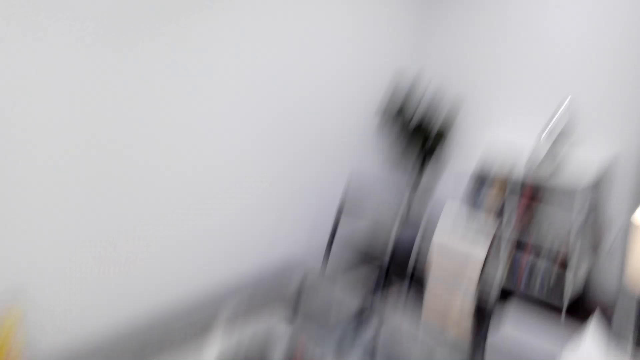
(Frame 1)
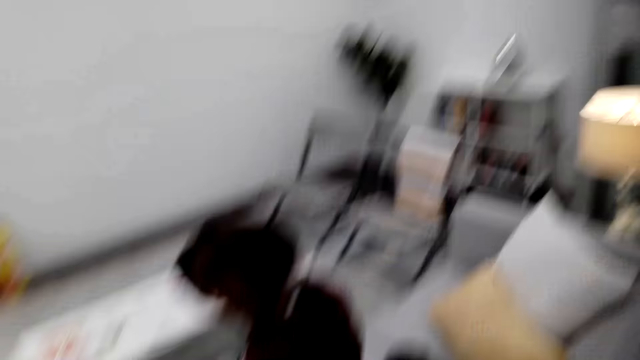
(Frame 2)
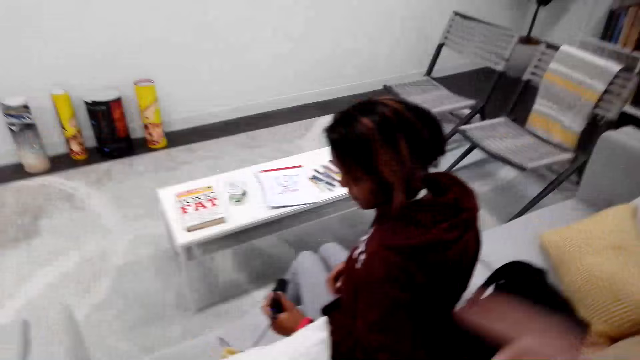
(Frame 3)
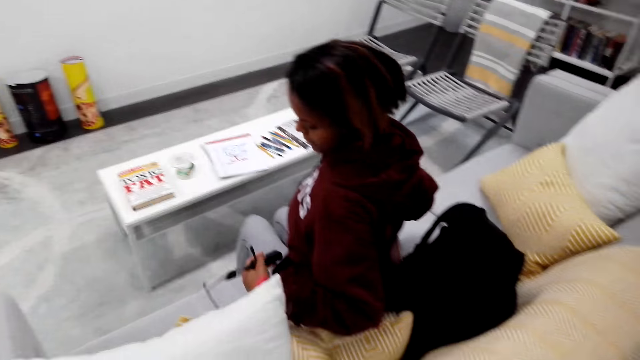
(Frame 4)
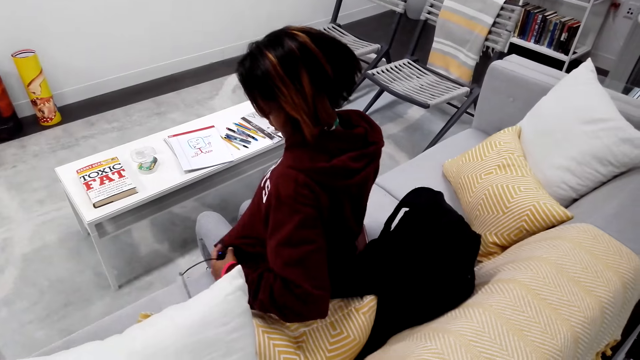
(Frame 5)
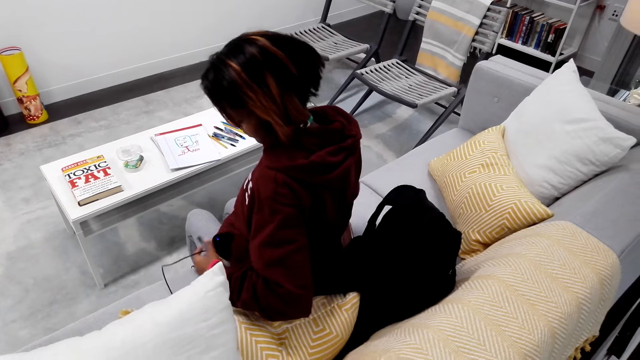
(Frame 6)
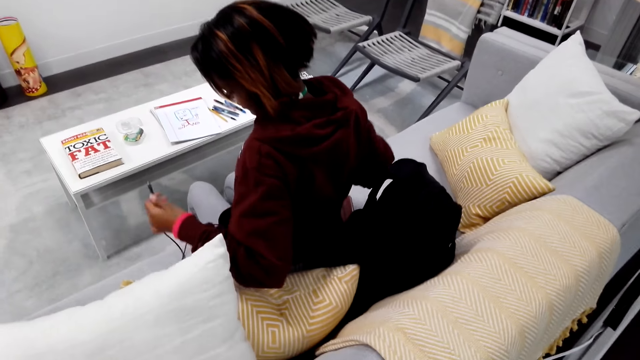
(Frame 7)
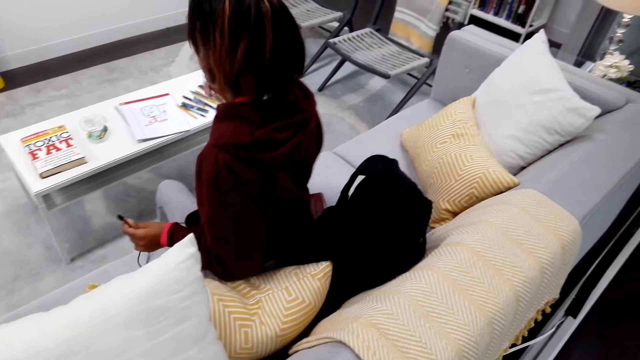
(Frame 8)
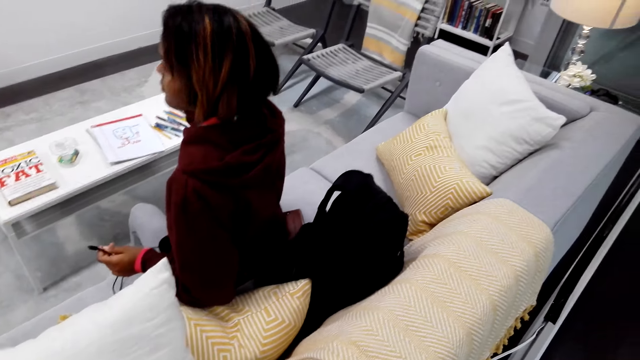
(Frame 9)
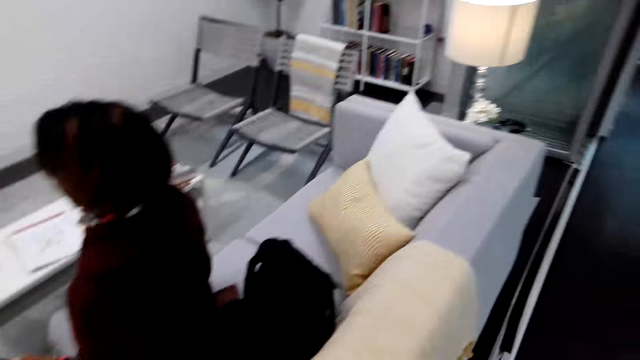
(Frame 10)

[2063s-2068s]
A lady moves around. The lady puts something in the ears.
